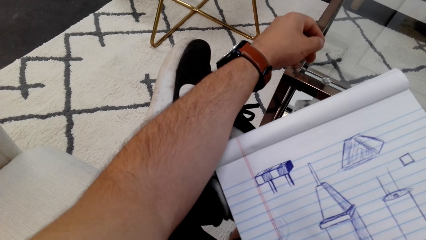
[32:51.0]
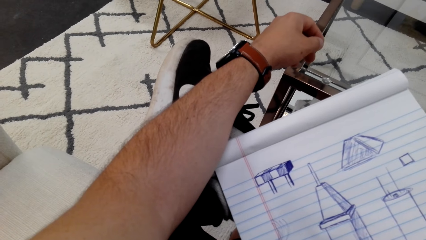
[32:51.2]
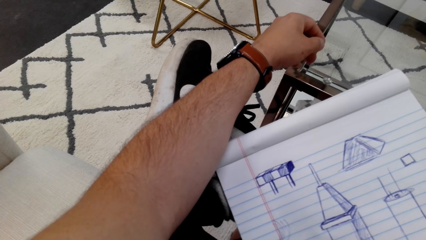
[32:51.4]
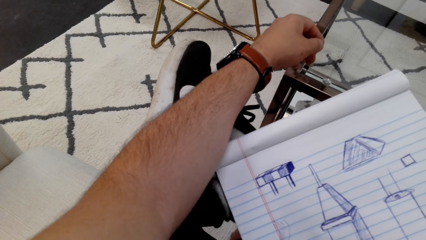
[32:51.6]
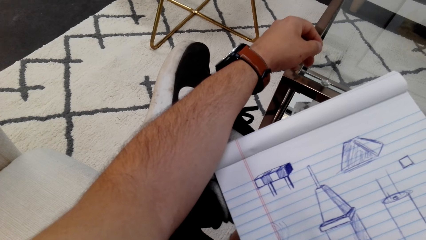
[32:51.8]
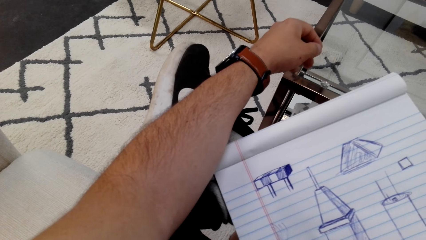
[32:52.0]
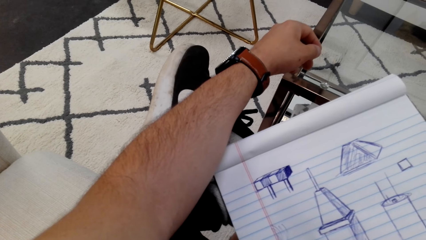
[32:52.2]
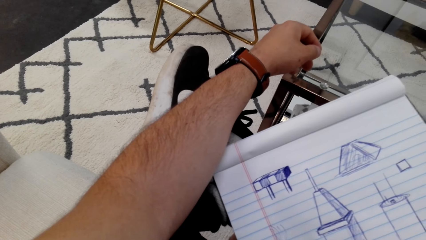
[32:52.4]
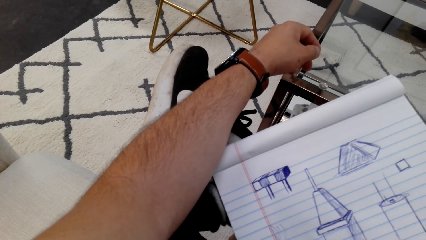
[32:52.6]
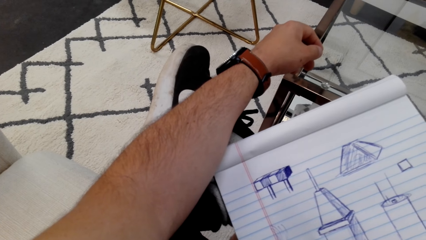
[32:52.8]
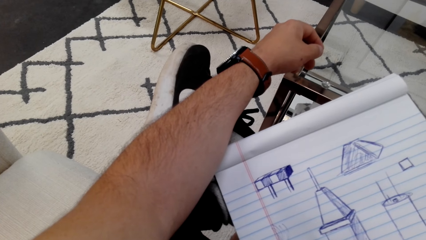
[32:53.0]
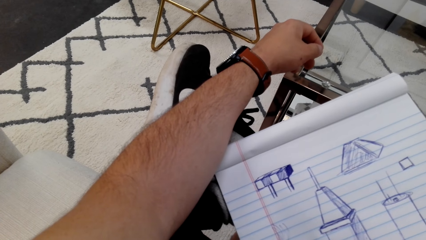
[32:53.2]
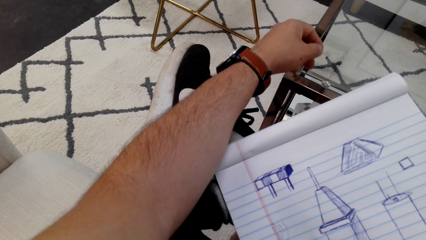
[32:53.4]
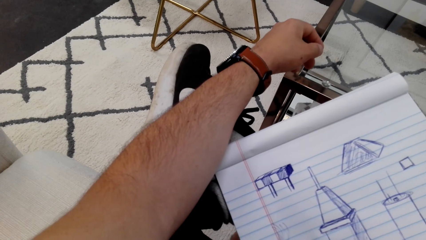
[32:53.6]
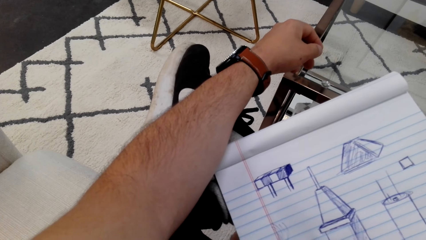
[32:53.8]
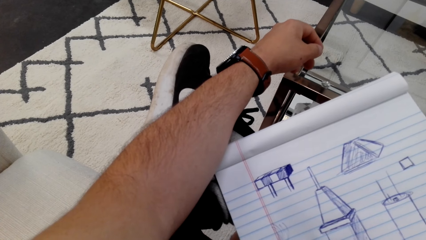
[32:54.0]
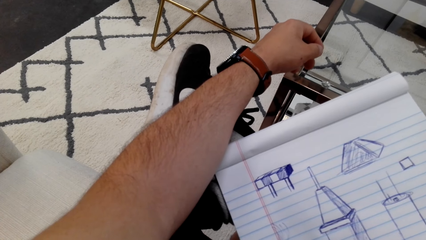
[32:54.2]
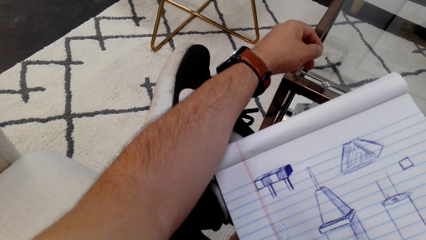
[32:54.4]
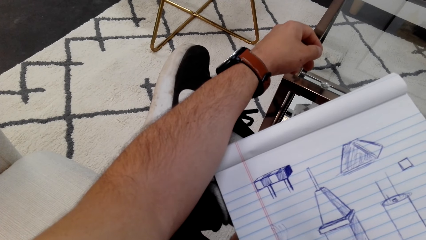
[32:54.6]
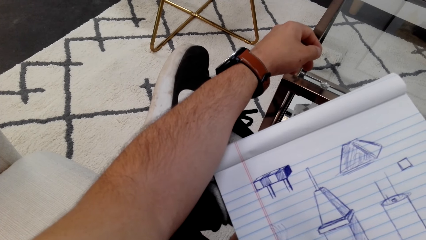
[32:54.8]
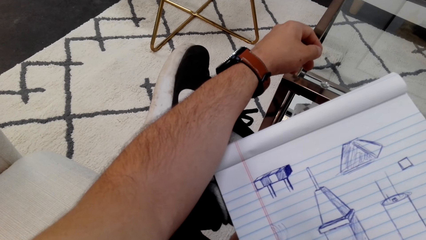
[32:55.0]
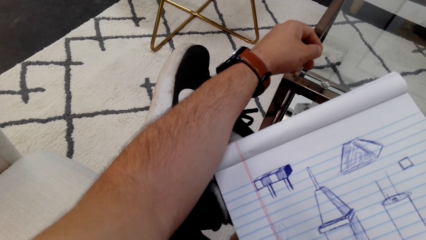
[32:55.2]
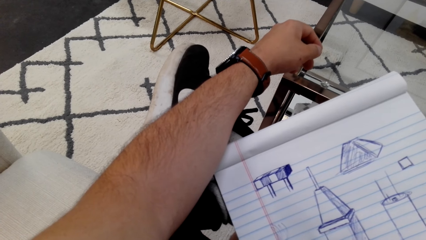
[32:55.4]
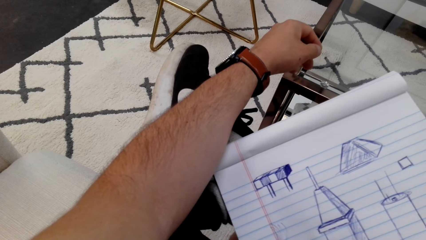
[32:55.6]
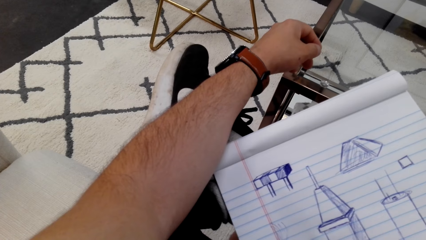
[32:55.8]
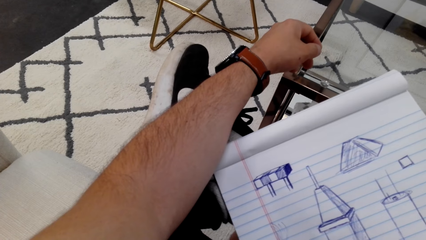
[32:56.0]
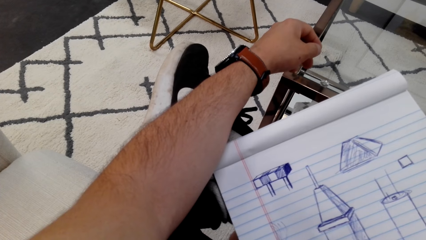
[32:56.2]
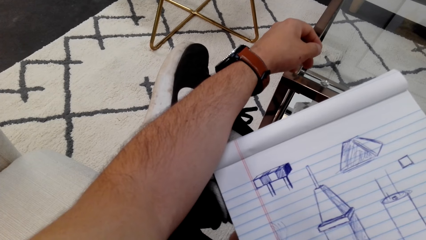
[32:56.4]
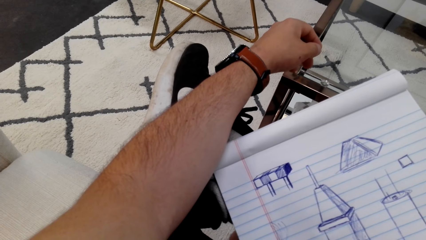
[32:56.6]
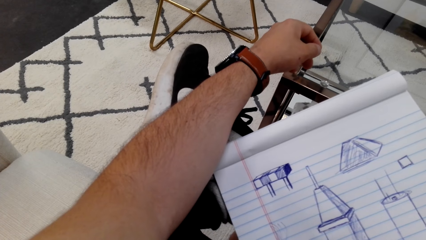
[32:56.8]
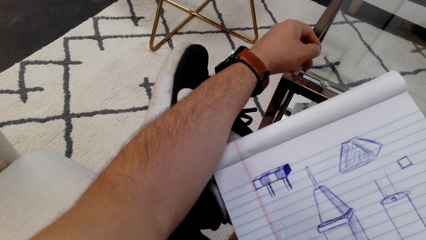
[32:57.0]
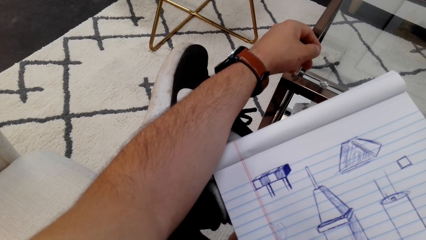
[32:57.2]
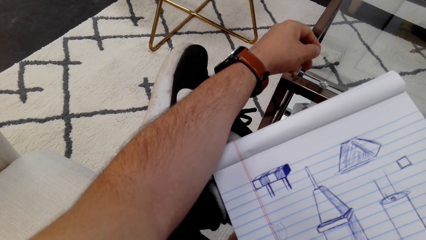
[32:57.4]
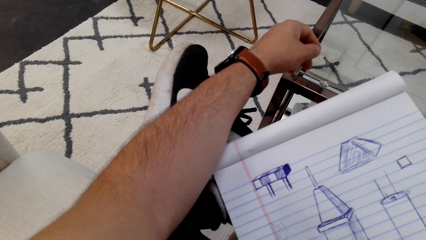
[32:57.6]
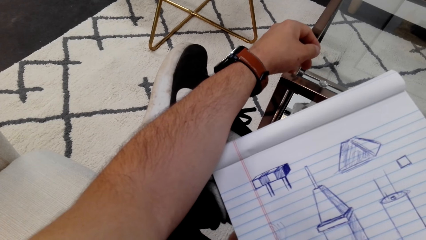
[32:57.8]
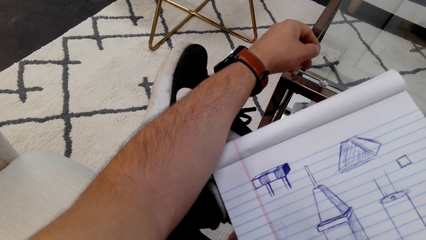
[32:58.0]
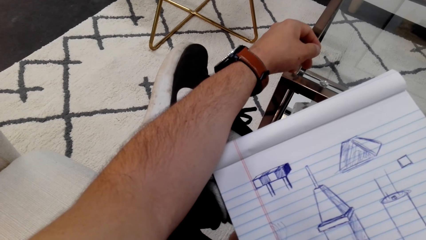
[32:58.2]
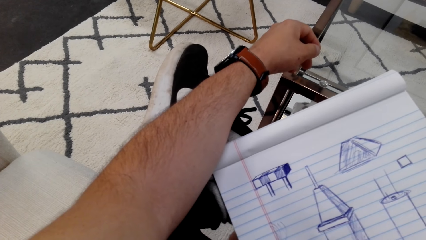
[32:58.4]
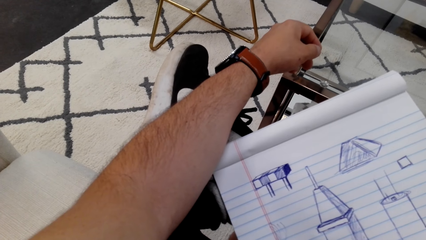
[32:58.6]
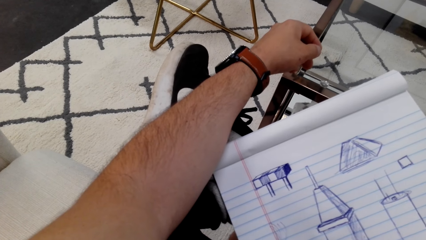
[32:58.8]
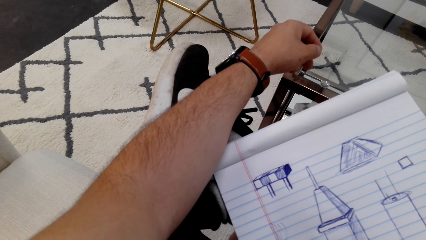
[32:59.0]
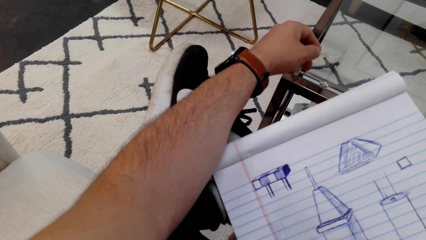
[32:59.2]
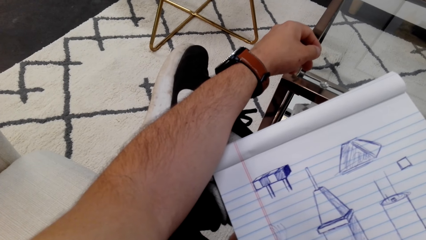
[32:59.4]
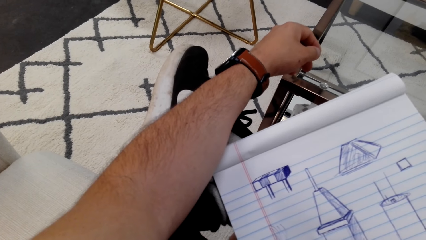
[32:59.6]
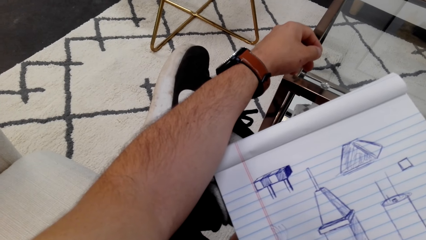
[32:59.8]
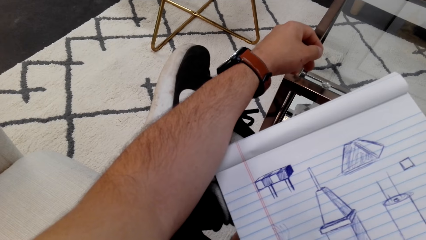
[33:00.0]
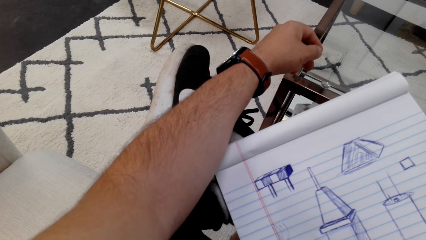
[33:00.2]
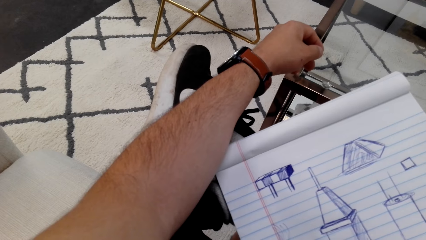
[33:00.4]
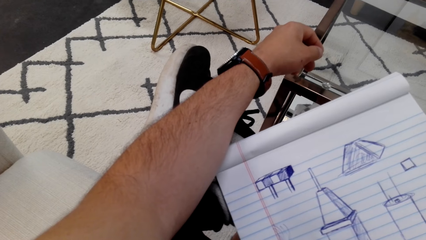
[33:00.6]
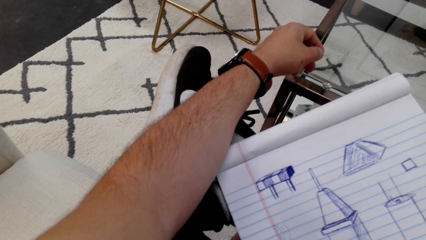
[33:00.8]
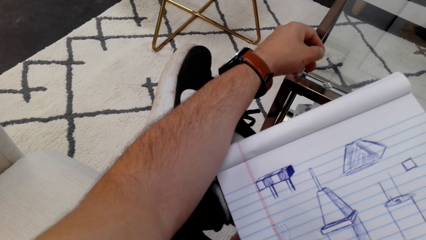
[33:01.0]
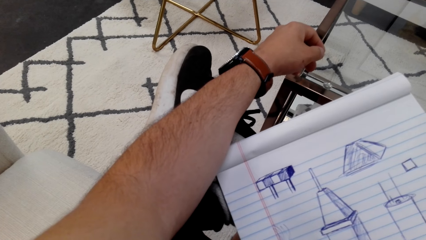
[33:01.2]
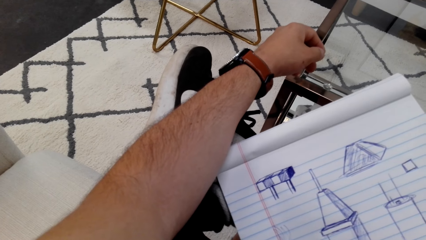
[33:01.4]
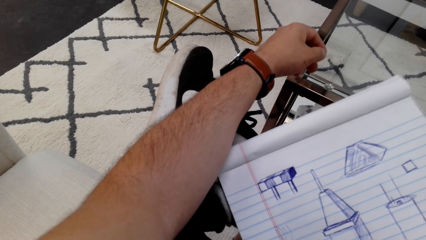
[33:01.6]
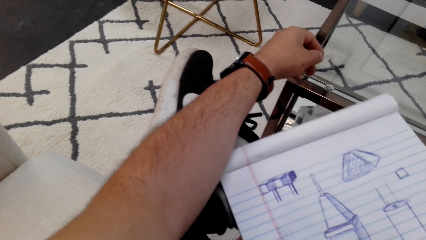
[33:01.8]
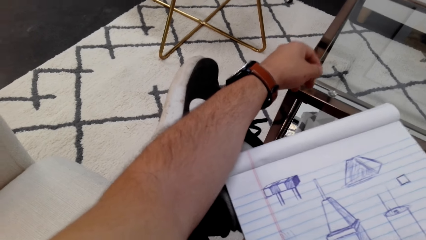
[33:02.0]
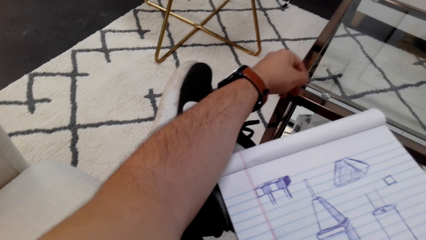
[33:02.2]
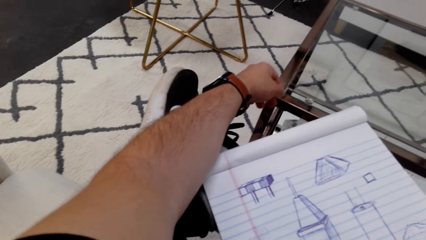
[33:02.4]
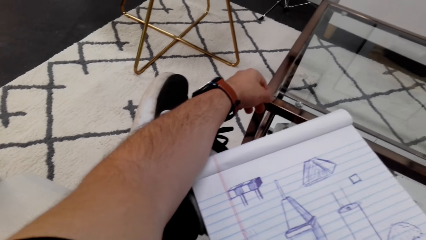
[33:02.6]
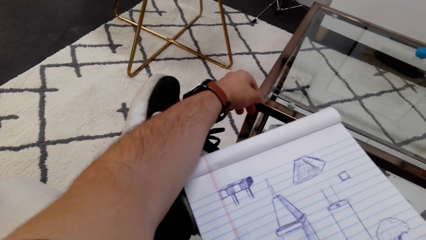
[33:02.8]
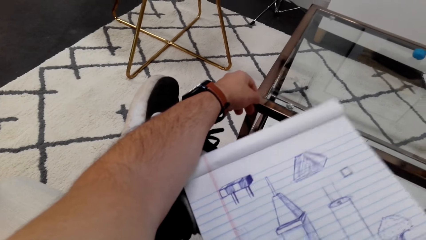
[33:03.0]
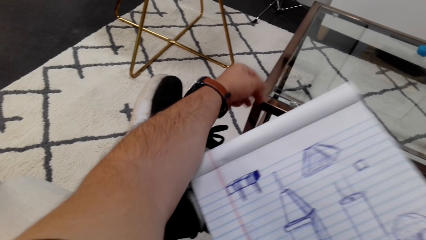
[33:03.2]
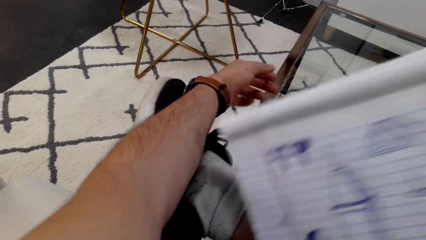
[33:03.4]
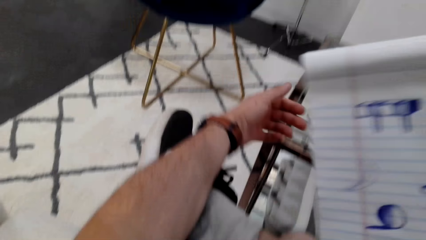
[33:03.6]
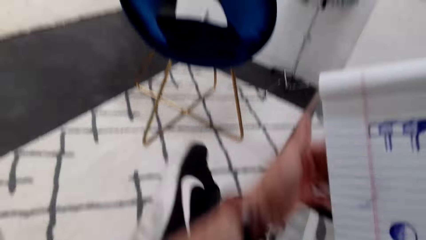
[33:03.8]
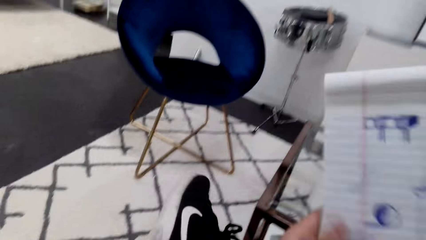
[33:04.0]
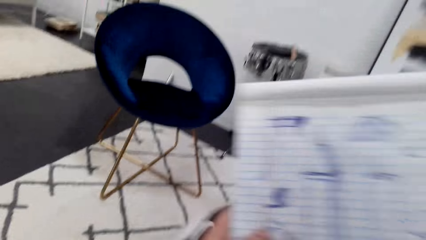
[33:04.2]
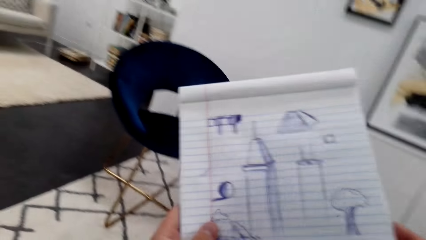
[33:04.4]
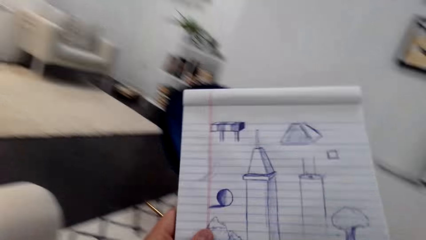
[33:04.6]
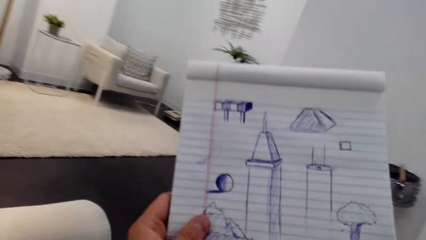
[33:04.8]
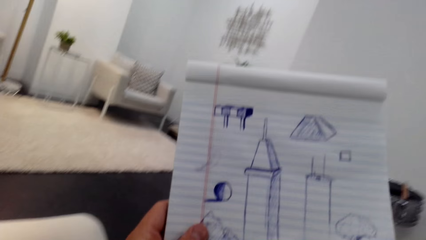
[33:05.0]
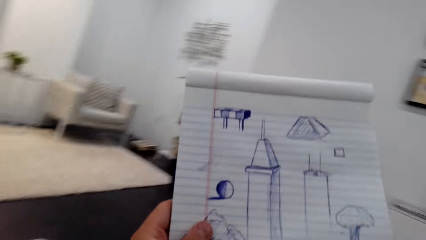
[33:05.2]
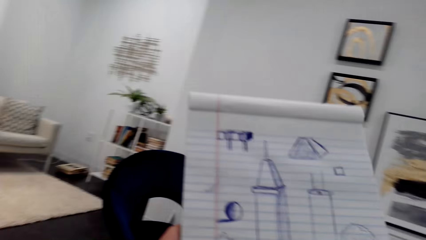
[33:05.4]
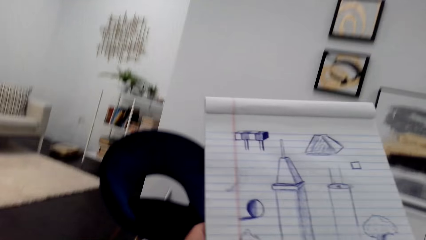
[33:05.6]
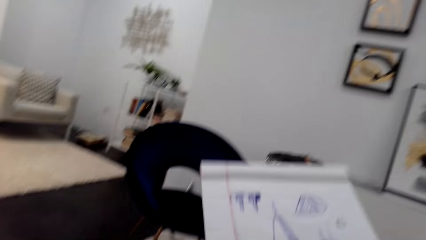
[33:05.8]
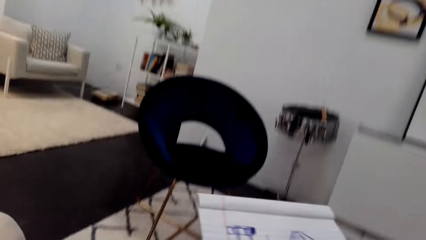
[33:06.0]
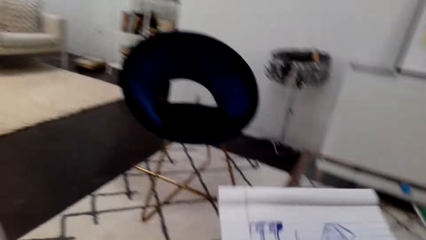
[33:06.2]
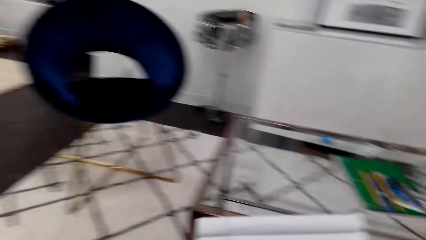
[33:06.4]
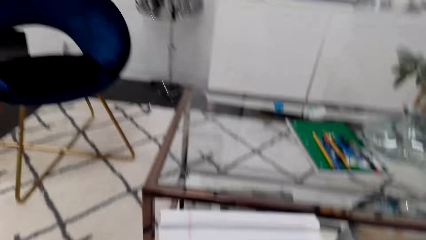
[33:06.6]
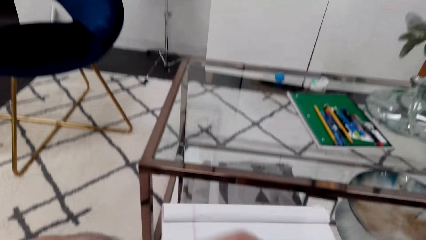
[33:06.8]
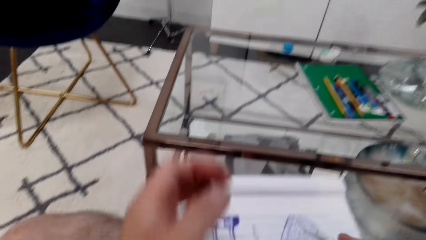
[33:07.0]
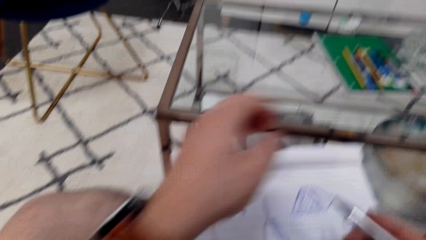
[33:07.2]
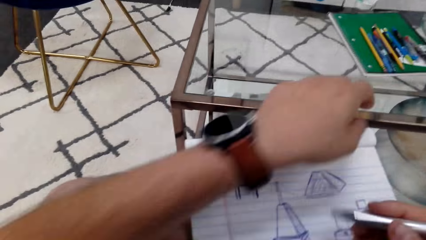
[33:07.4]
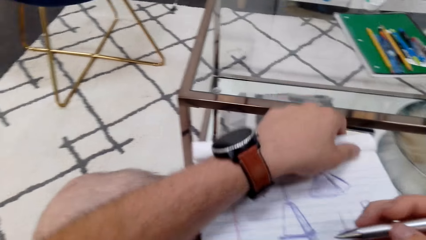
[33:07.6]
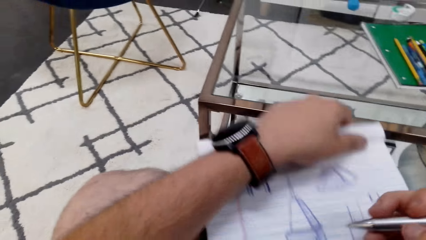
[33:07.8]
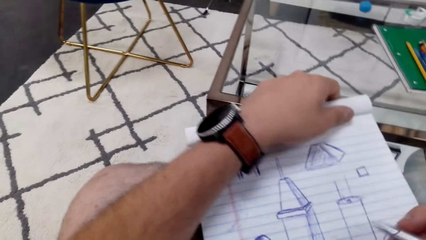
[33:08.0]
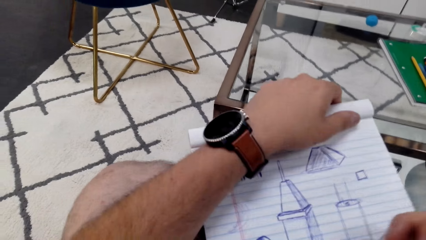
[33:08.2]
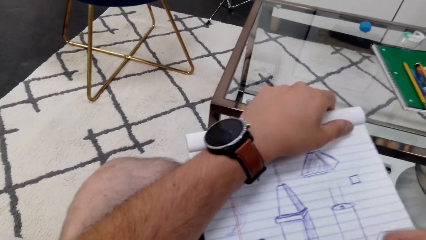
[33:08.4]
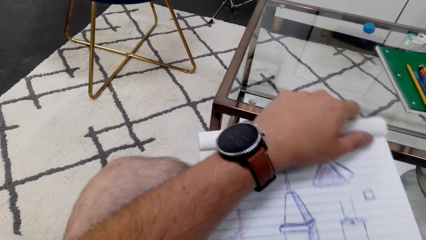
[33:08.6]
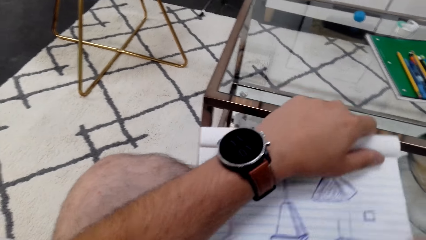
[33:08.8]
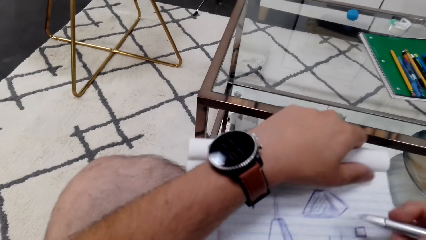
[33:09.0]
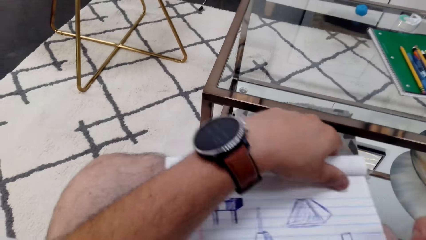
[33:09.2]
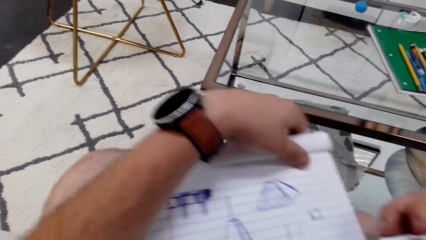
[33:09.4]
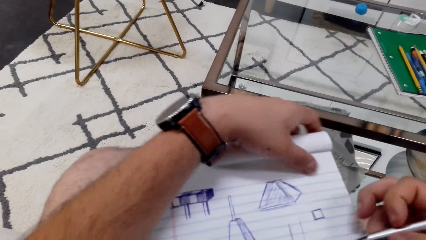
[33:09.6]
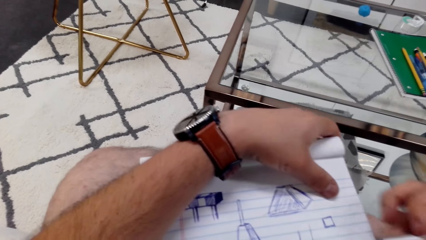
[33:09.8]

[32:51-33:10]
The camera wearer picks up a book. She lifts the book up. She puts the book on her lap.
